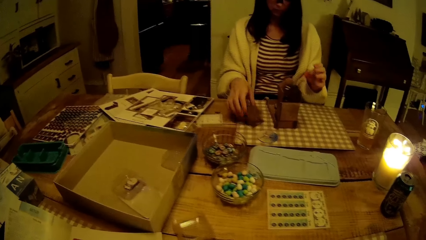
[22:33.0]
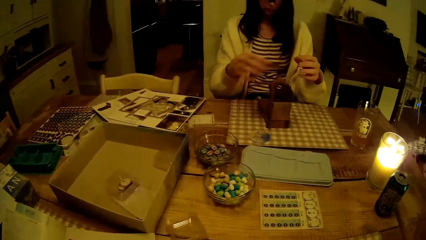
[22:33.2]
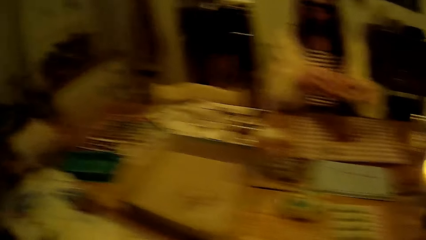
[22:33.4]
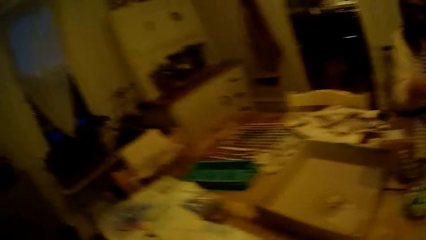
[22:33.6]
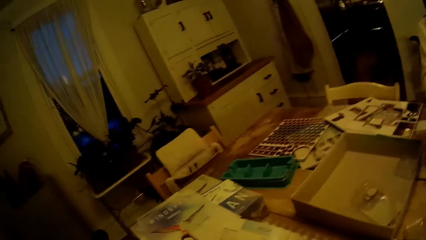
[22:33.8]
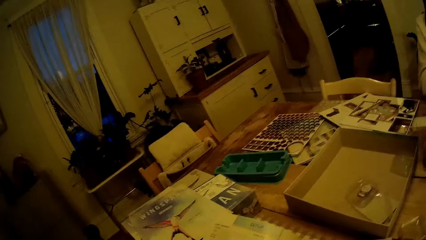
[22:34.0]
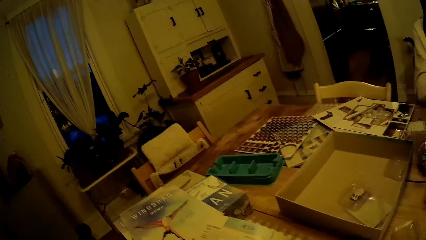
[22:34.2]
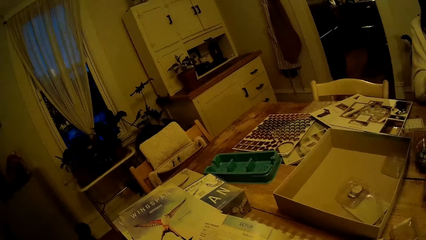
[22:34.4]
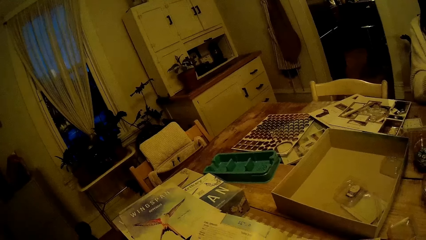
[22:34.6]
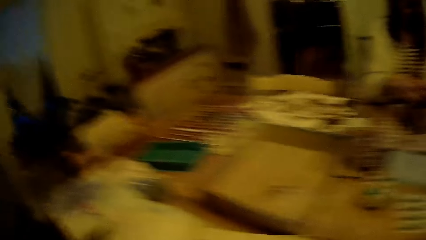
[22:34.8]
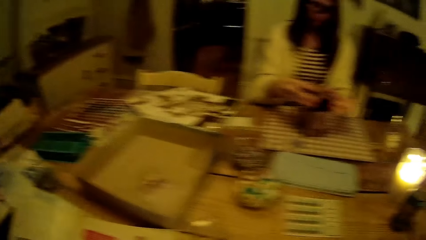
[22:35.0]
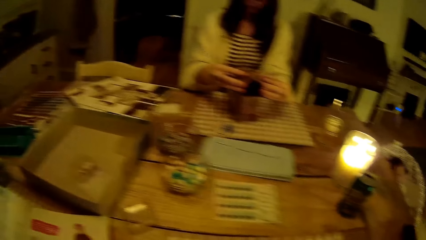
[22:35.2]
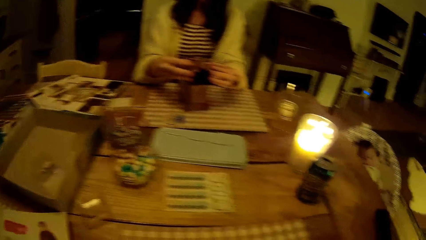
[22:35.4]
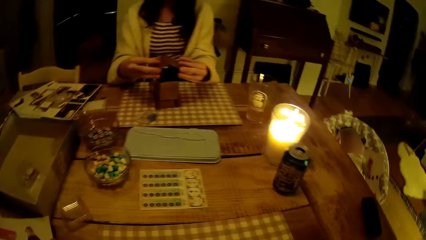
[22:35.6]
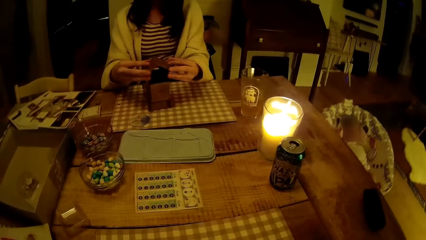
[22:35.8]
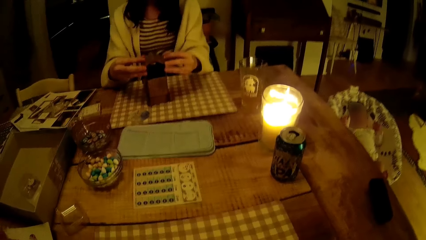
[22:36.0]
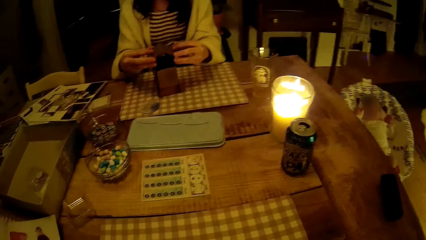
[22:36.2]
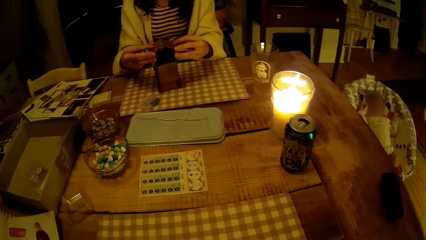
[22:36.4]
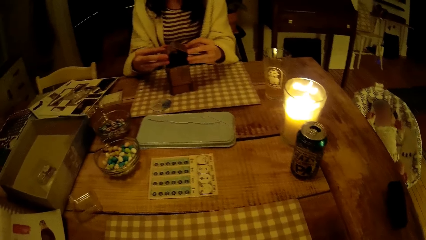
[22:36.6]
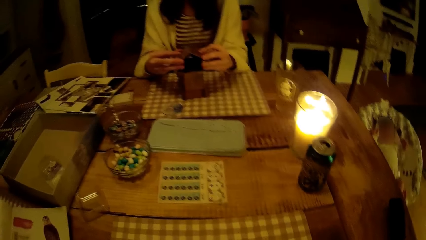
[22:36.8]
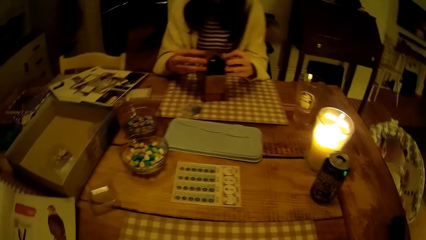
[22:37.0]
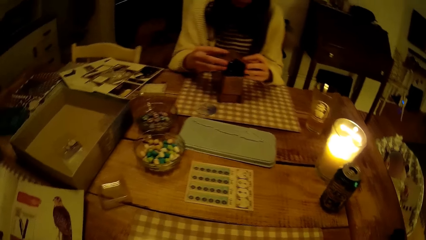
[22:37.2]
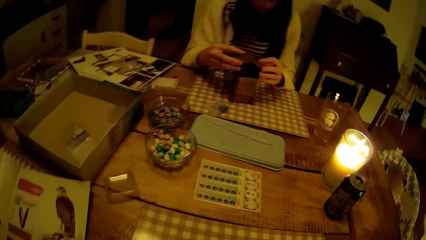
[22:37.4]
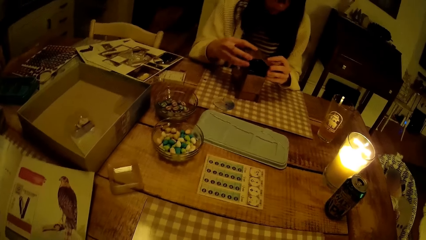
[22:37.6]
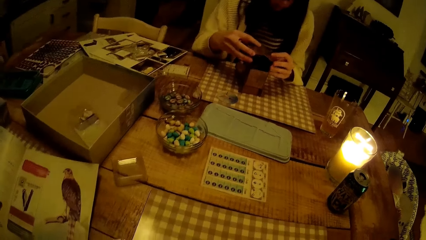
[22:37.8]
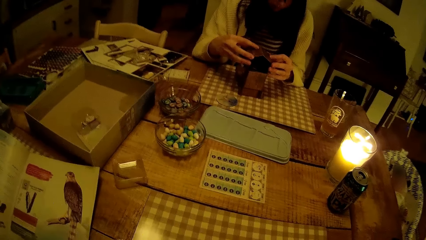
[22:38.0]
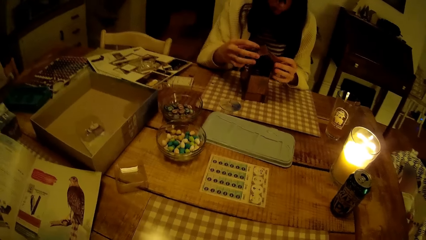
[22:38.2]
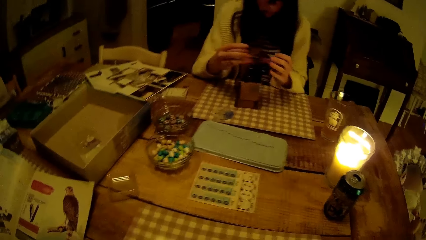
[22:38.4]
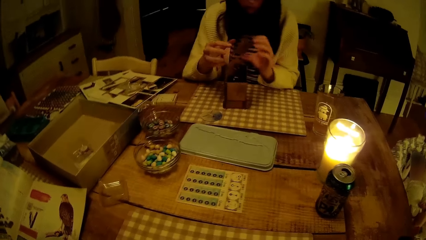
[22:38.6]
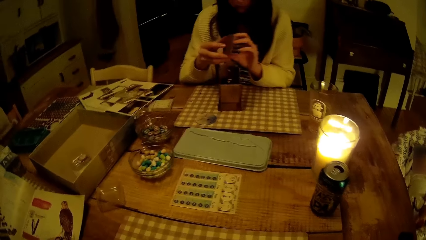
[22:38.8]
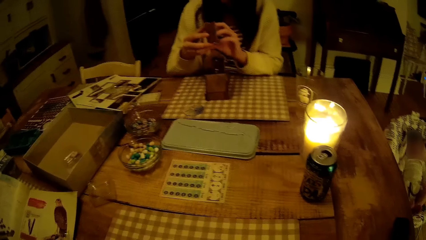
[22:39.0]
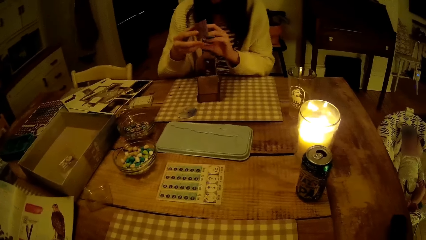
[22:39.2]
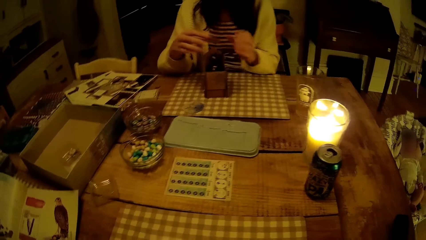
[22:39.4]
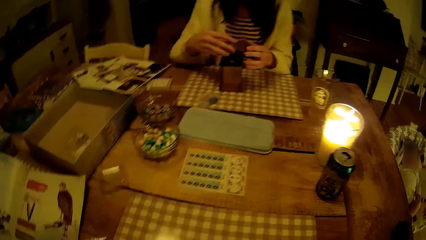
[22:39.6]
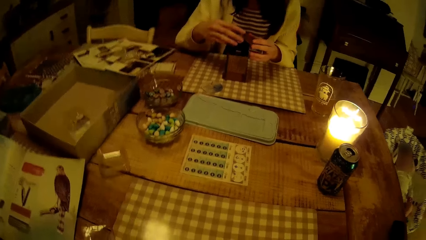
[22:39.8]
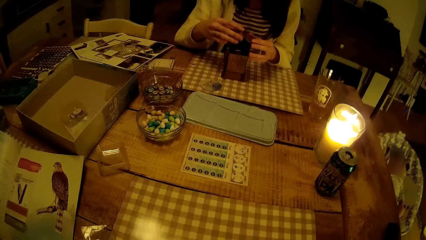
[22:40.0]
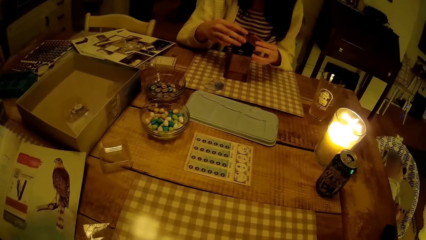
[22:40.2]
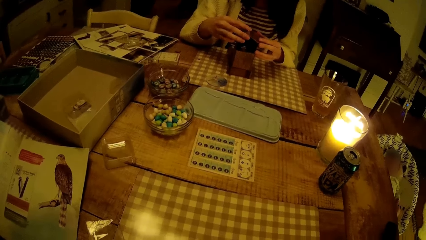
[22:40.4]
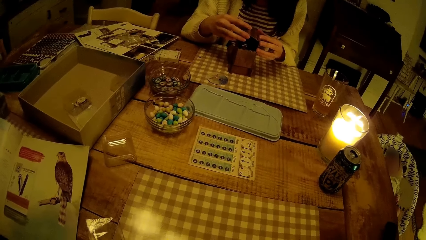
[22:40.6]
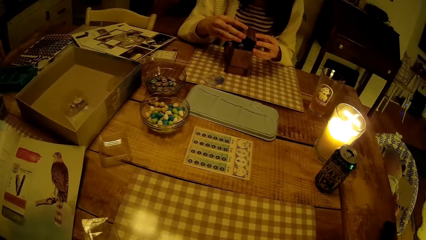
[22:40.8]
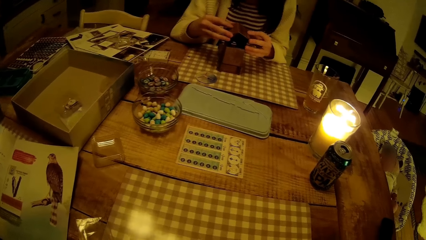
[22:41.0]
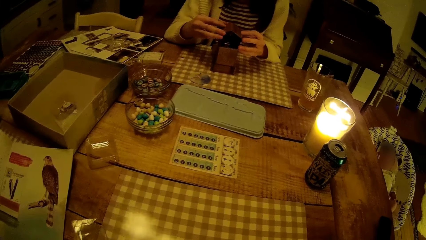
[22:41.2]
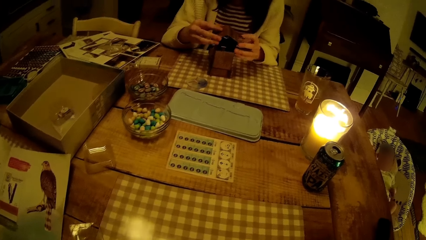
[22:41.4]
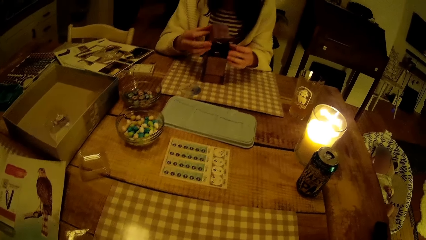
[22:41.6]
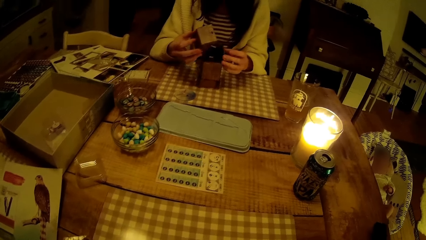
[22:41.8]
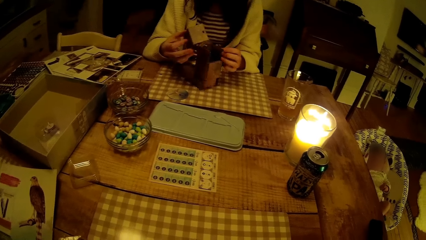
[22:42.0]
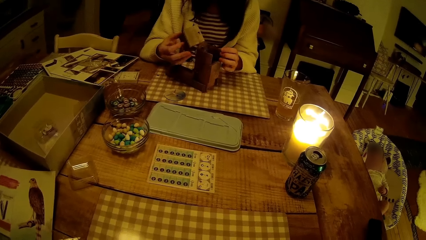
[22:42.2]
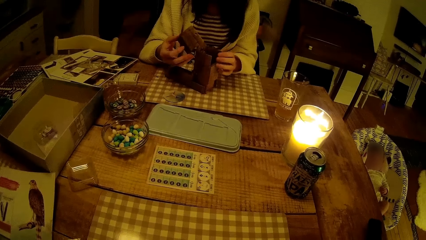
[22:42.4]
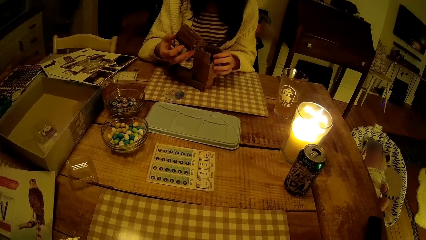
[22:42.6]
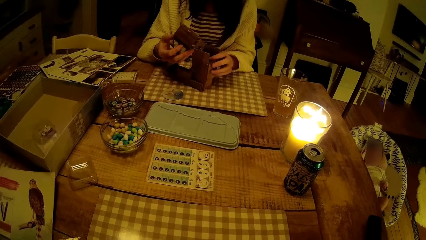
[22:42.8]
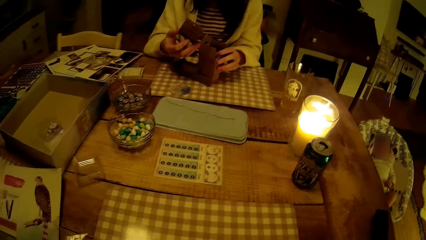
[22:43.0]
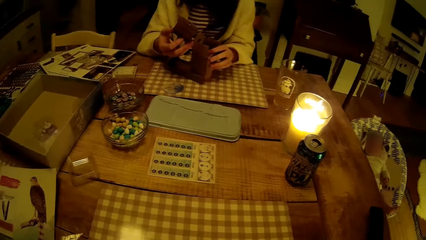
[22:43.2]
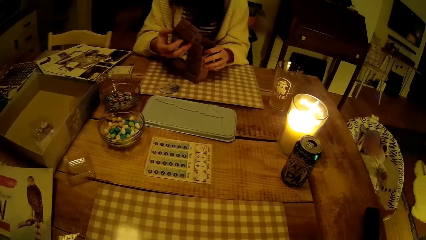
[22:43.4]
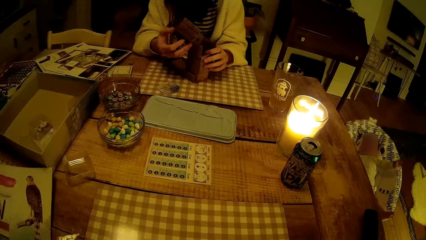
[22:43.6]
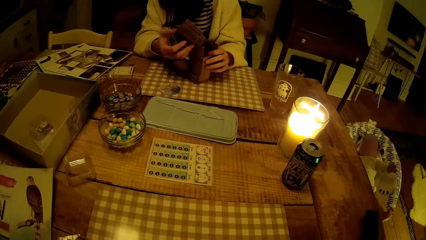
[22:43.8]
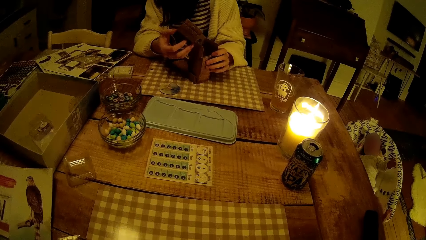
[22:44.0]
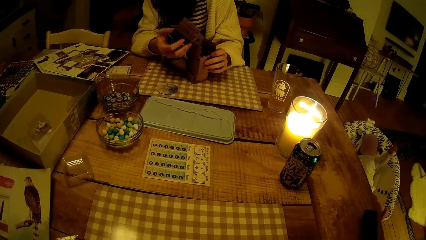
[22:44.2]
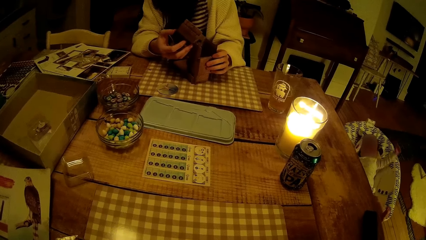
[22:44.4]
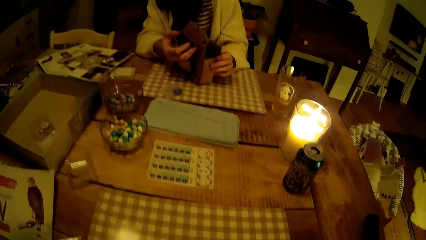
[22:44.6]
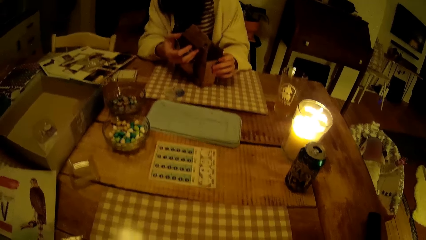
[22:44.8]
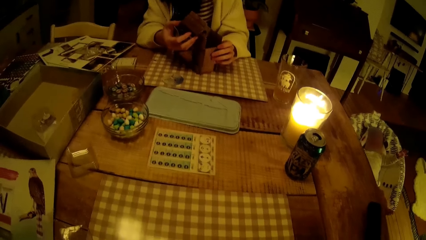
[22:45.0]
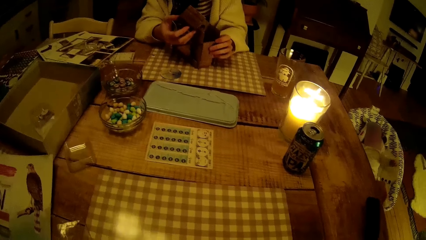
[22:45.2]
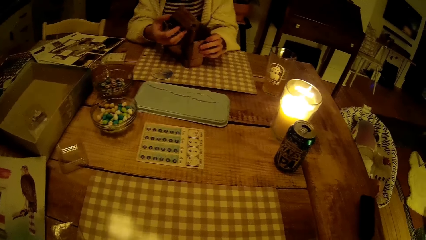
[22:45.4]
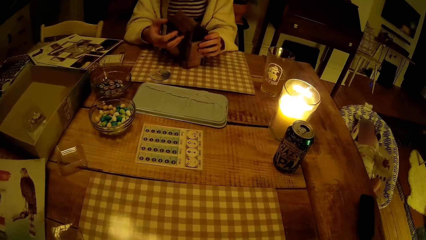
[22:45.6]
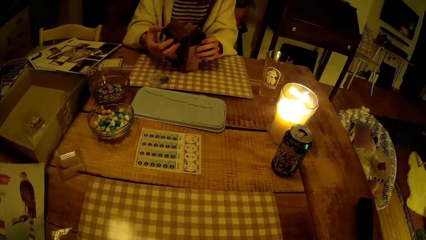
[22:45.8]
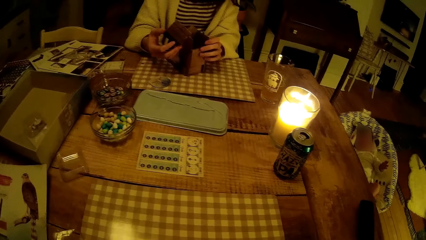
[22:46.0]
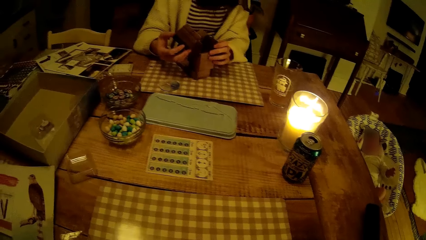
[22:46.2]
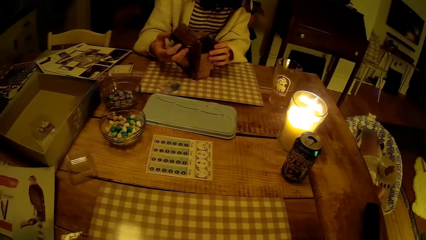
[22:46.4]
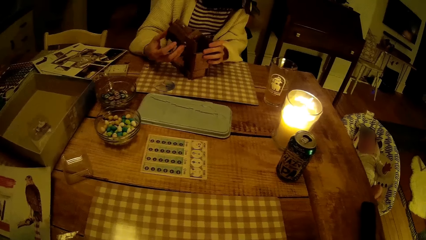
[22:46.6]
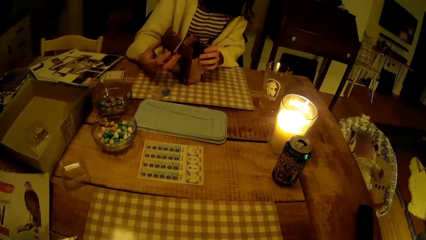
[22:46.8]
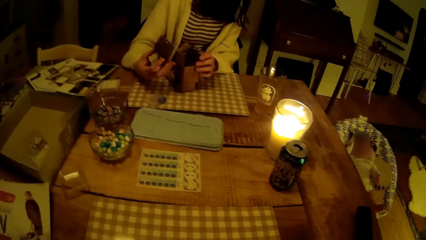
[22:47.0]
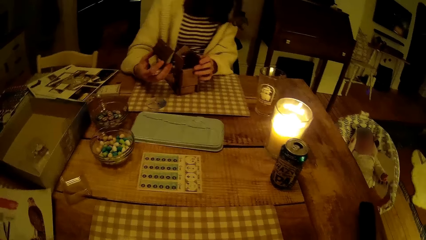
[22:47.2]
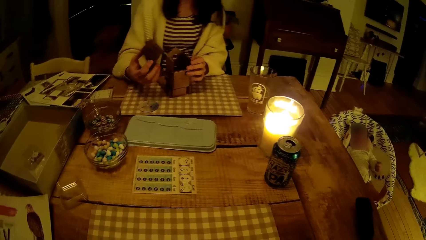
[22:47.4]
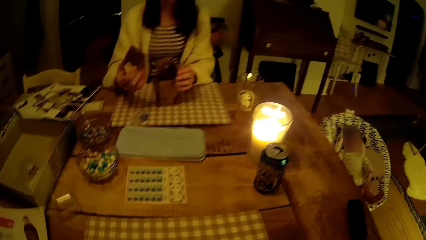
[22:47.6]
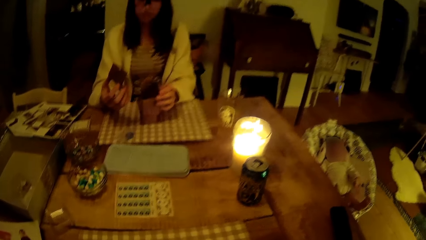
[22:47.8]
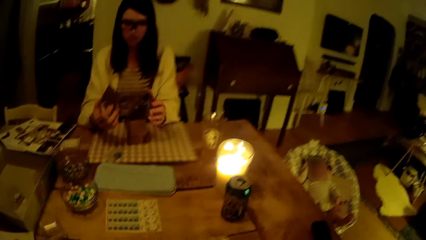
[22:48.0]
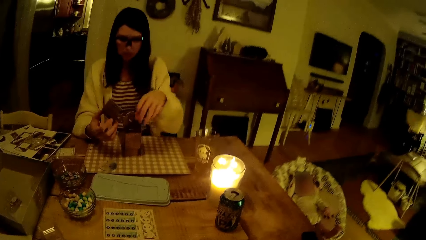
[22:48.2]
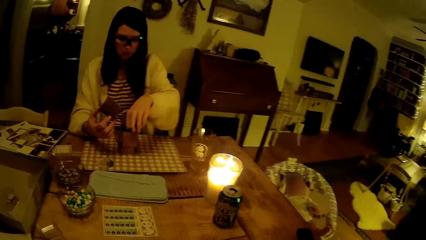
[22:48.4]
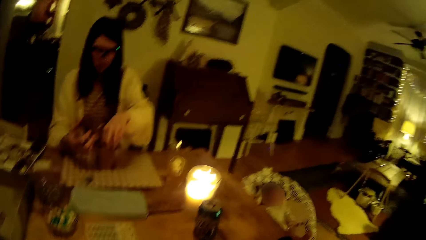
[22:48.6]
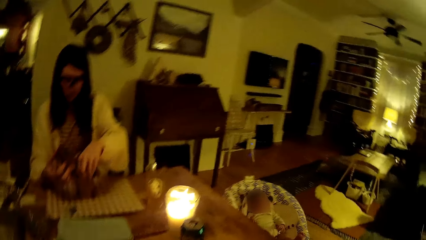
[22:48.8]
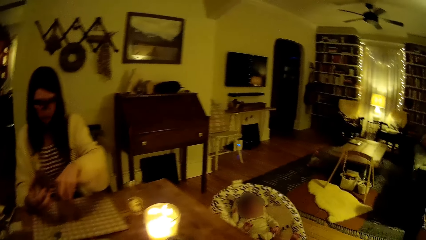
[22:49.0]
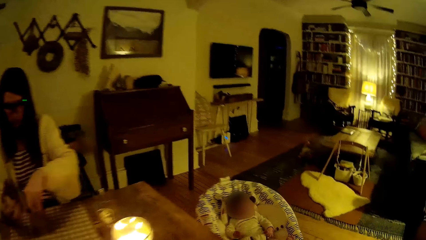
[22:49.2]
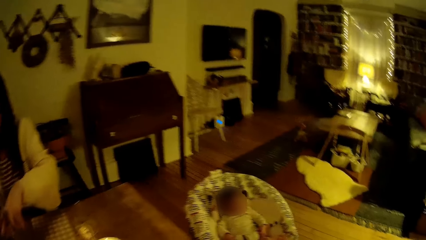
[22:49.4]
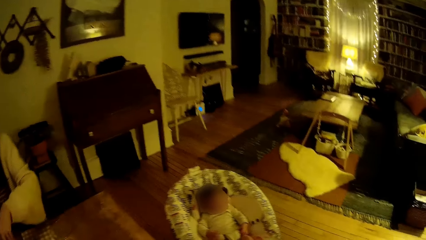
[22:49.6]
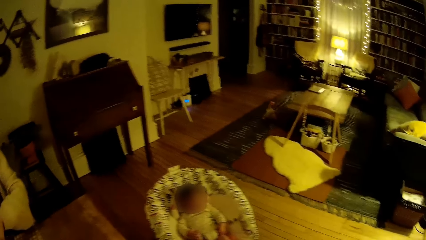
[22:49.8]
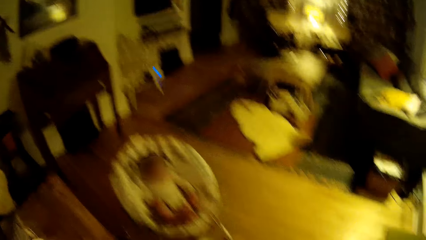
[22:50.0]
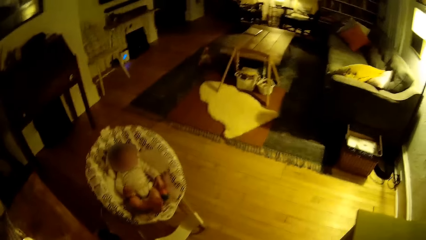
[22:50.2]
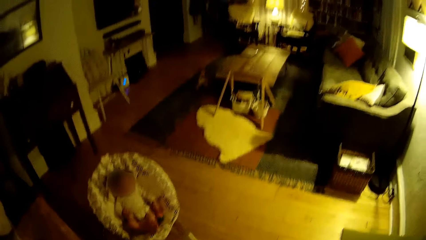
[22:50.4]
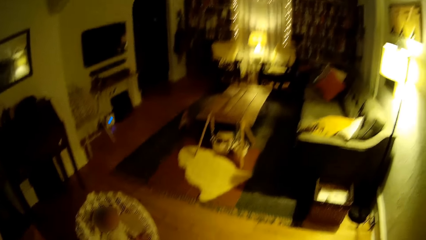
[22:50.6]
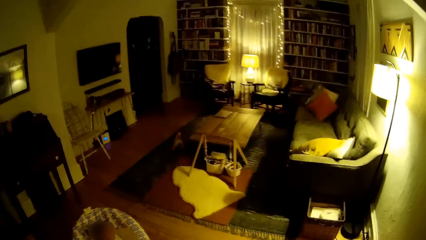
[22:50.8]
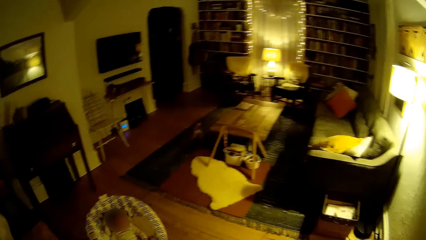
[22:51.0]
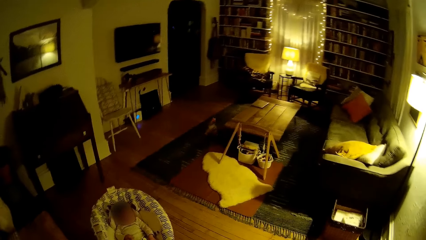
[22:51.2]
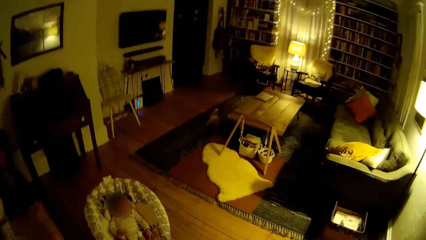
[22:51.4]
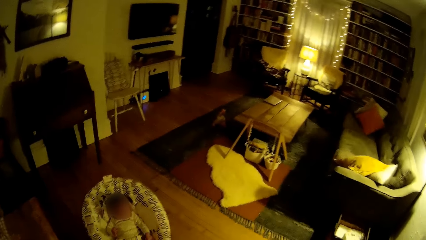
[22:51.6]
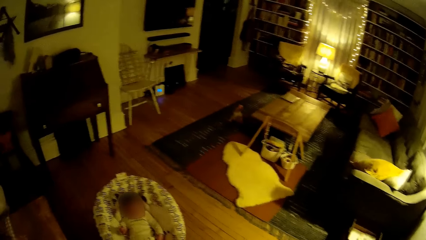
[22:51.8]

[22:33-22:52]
The camera wearer looks around. They speak to a woman. They look around. They speak to the woman. They look around. They speak to the woman. The woman checks the board game dice tower with her left hand.
